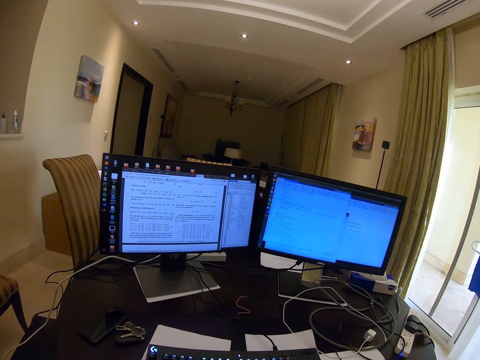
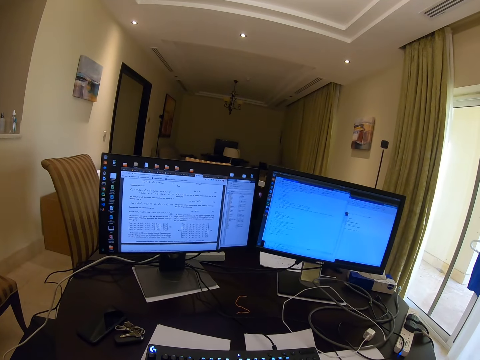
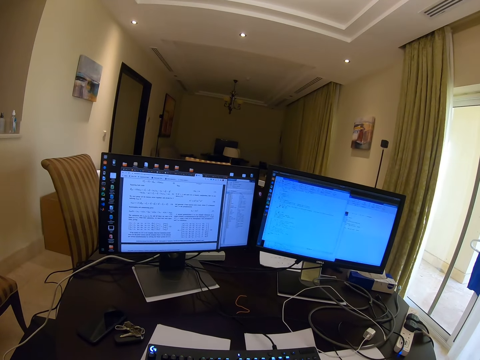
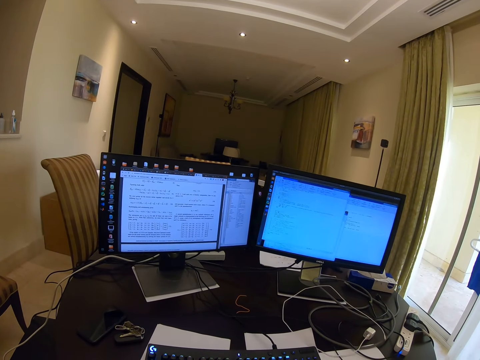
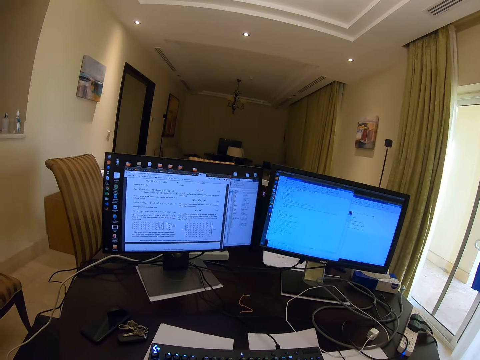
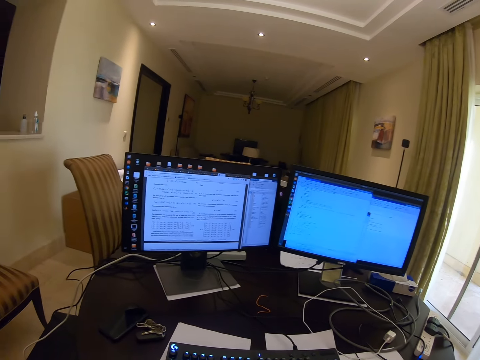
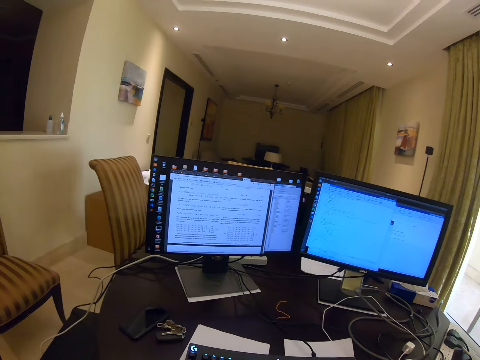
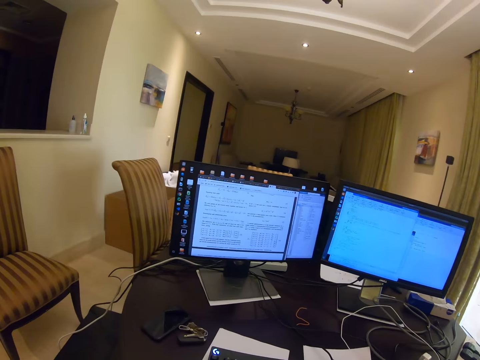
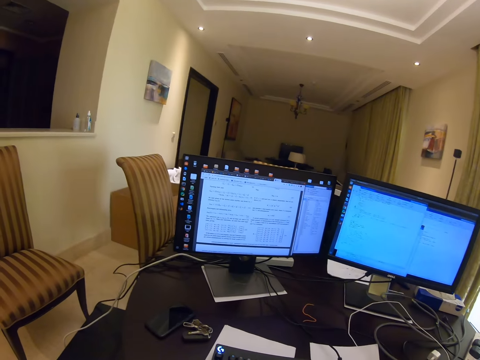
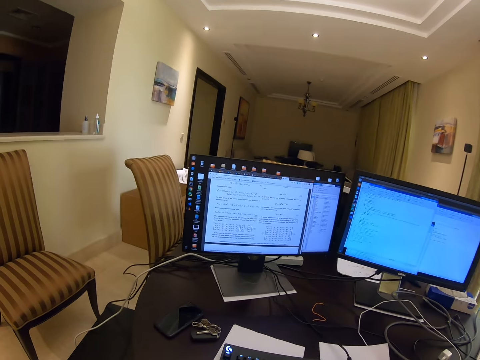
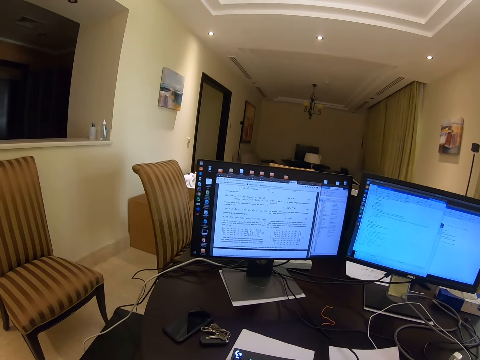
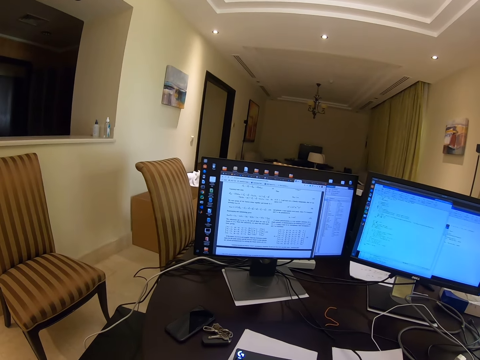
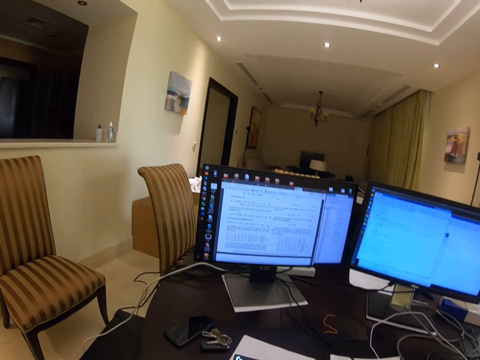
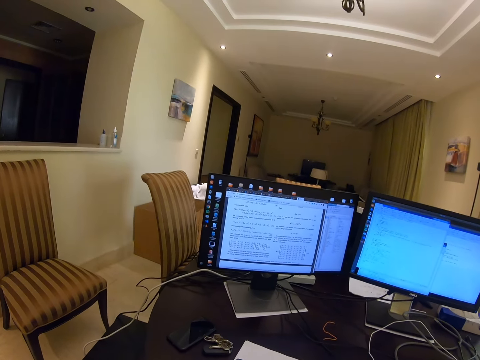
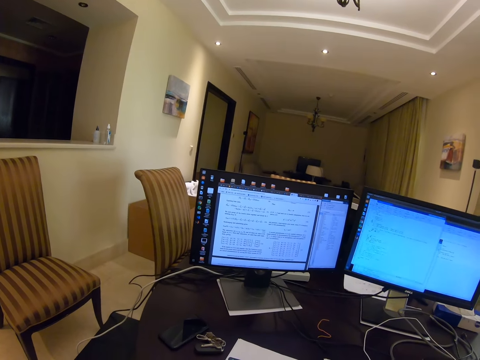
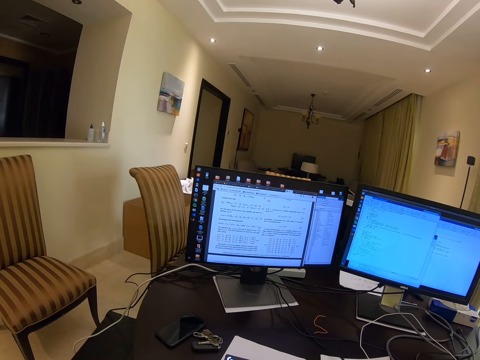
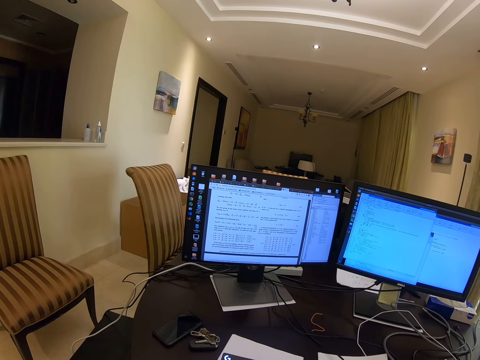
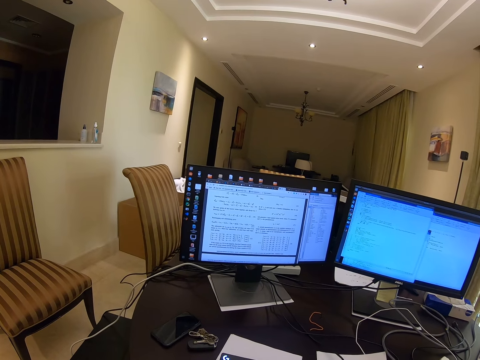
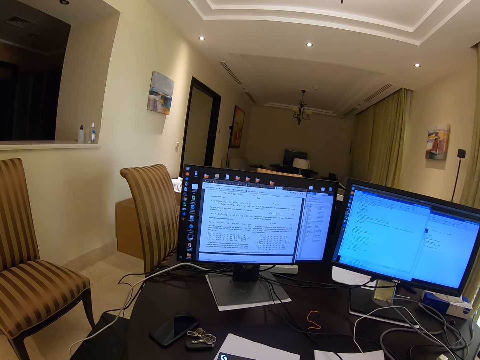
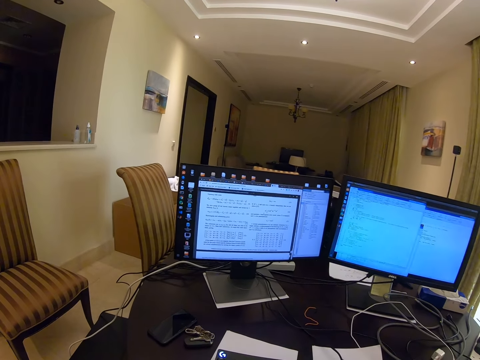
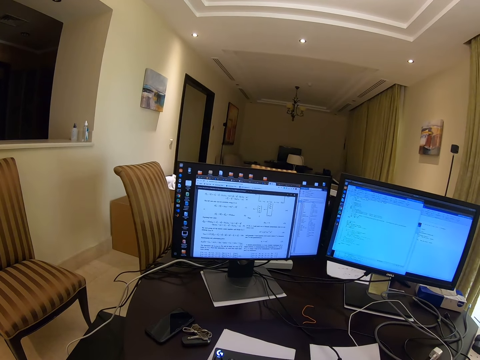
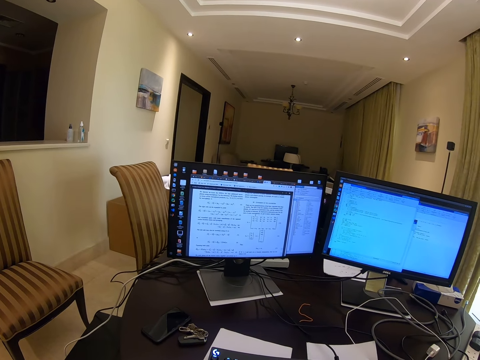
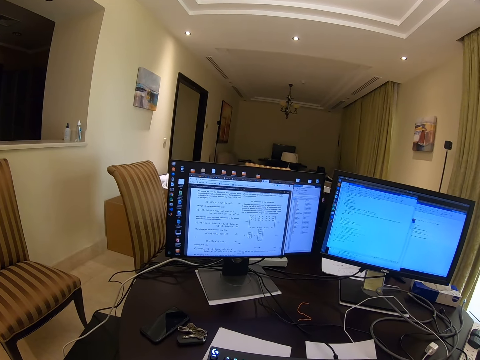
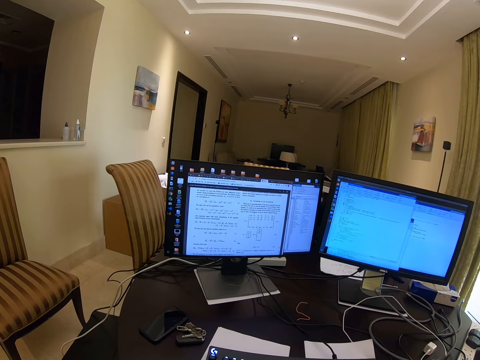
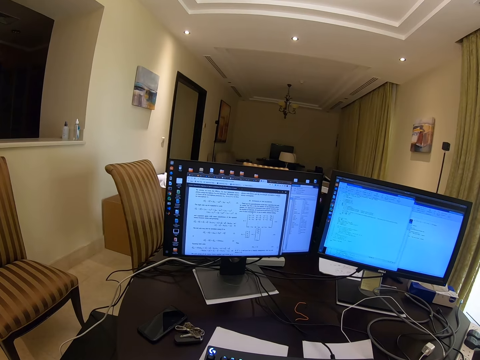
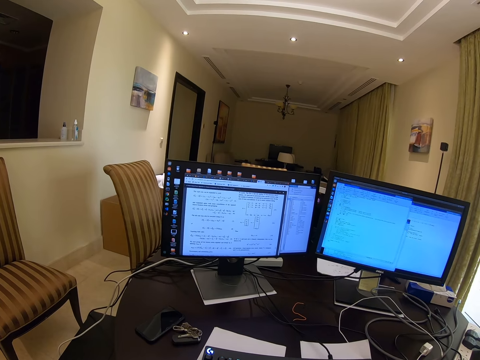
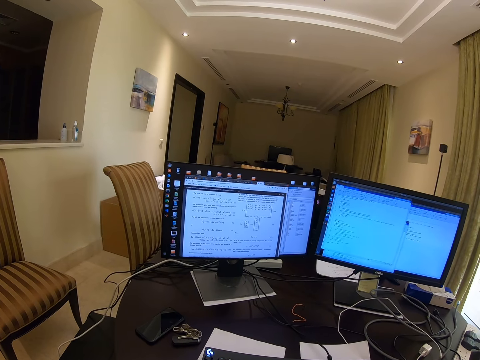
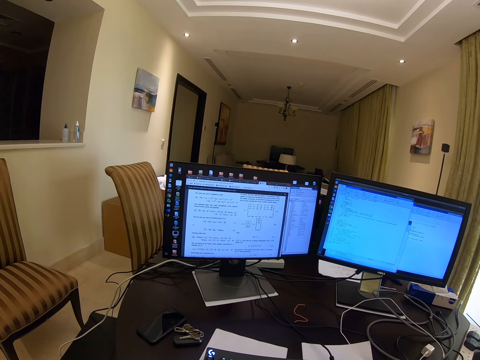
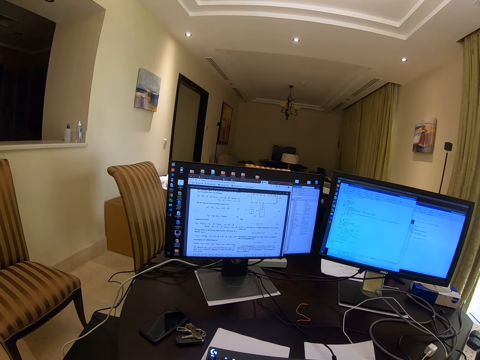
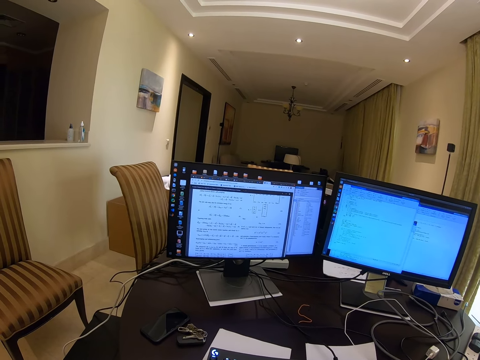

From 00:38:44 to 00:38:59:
The camera wearer scrolls with the mouse.

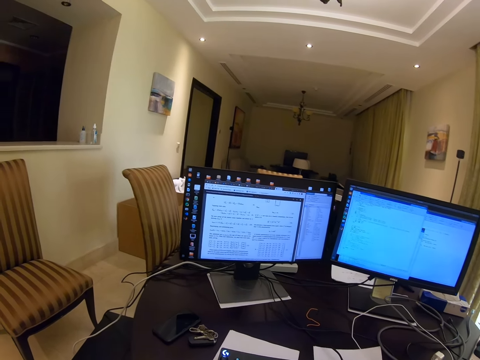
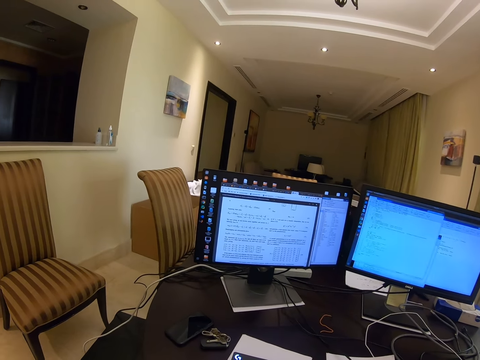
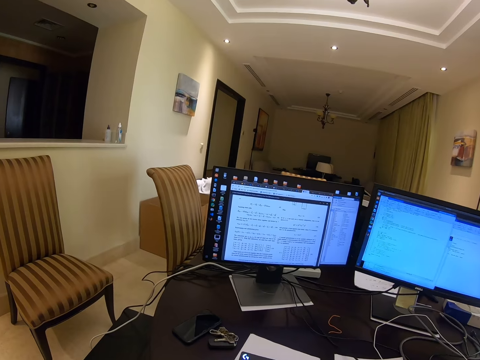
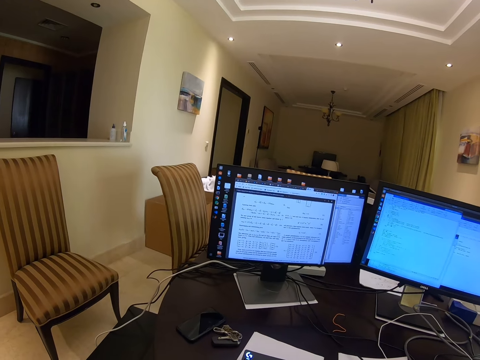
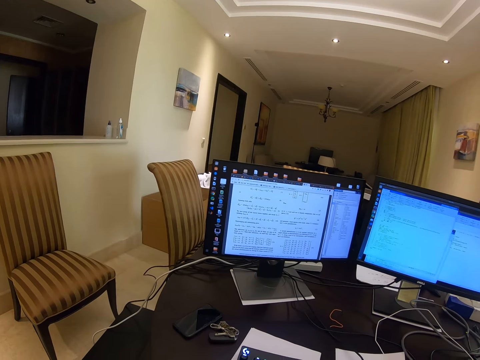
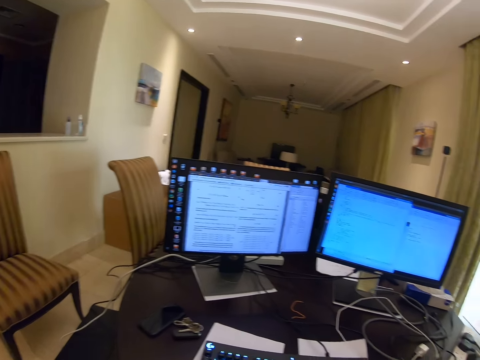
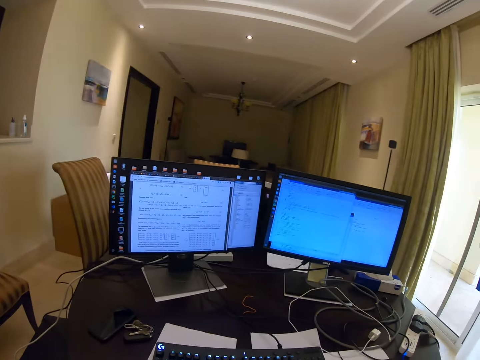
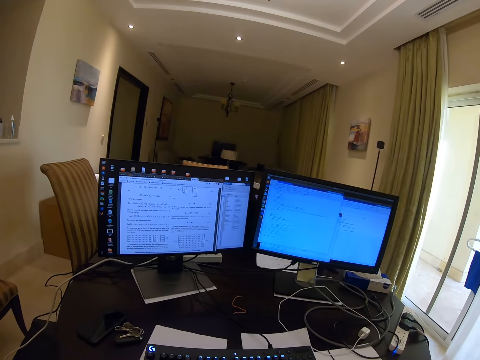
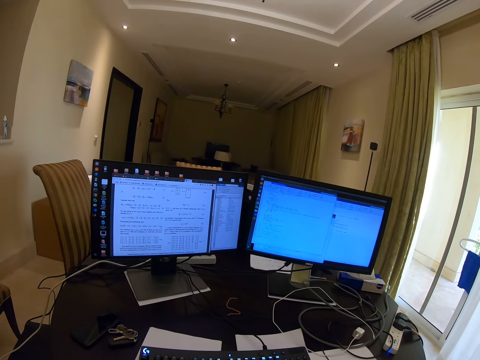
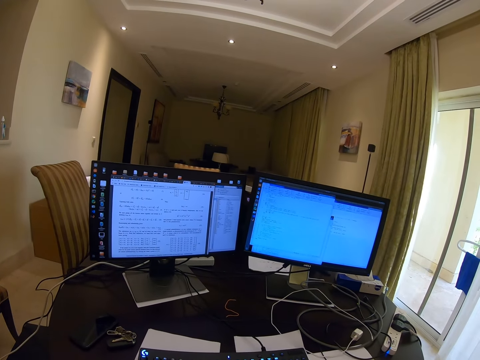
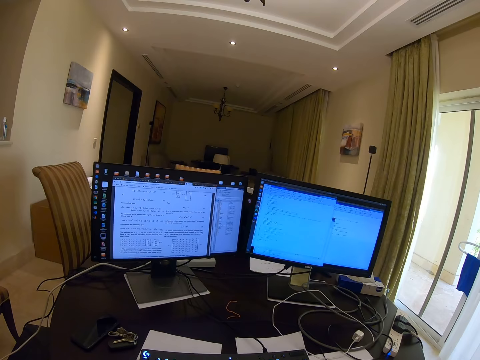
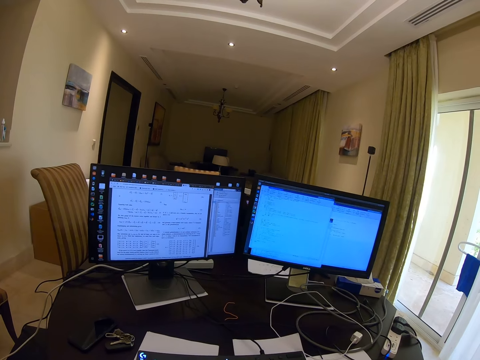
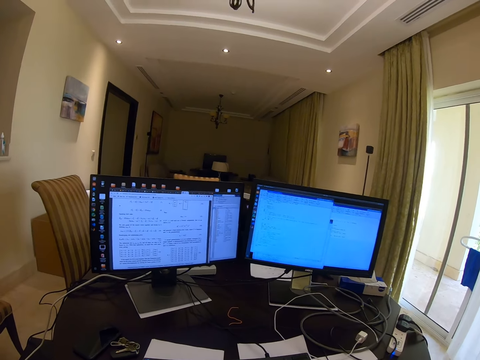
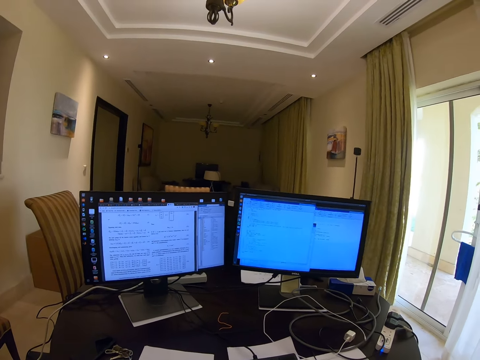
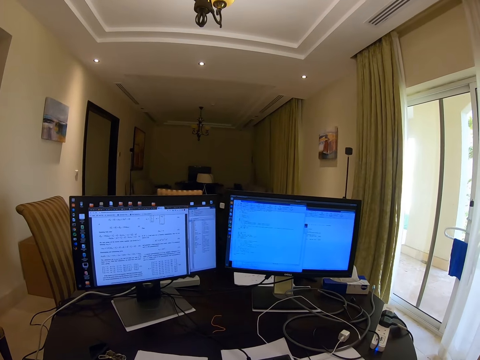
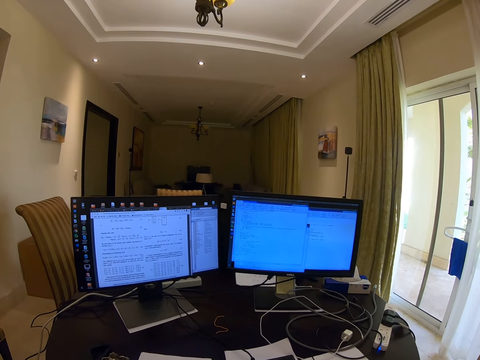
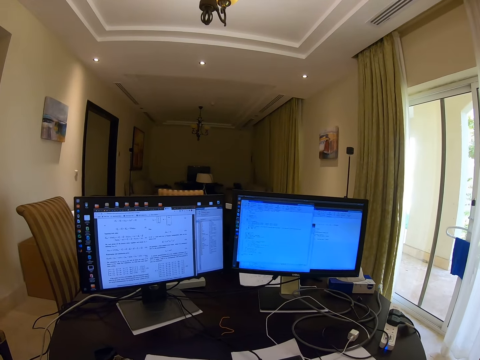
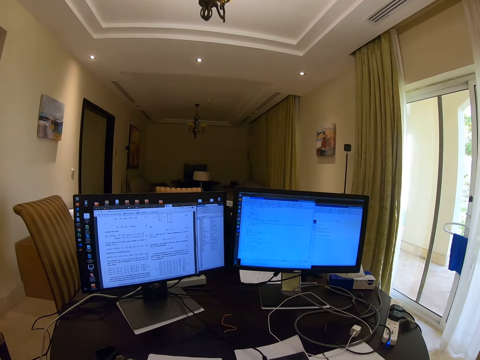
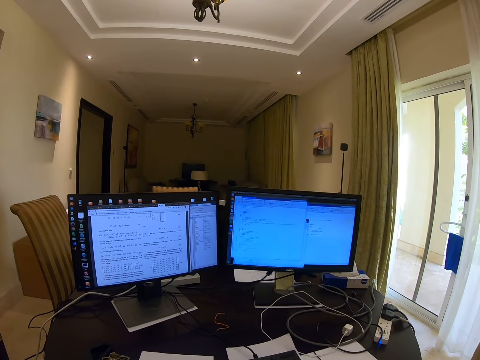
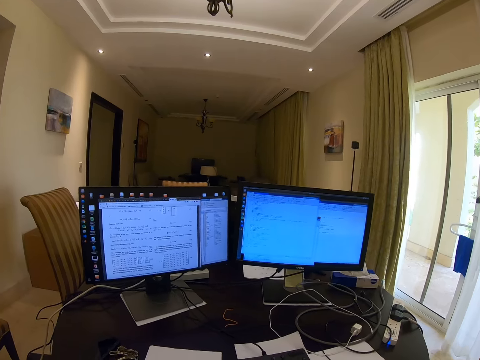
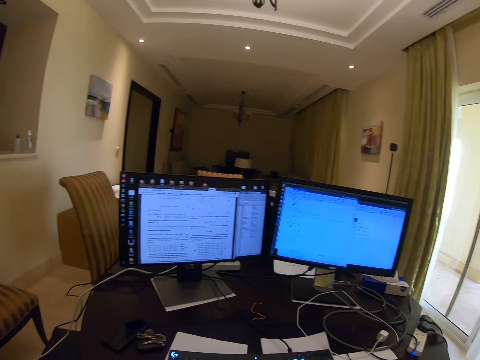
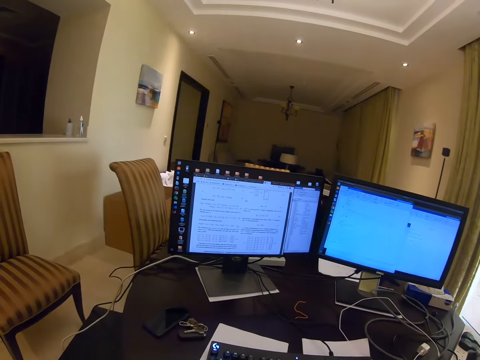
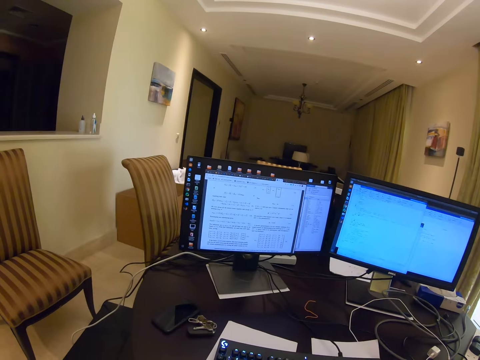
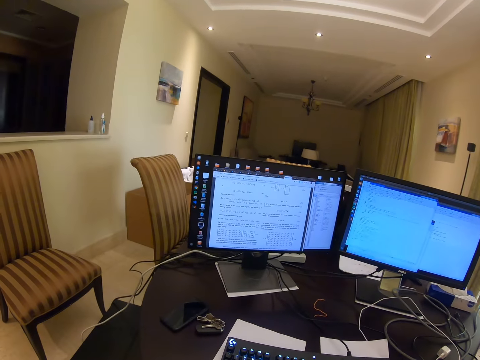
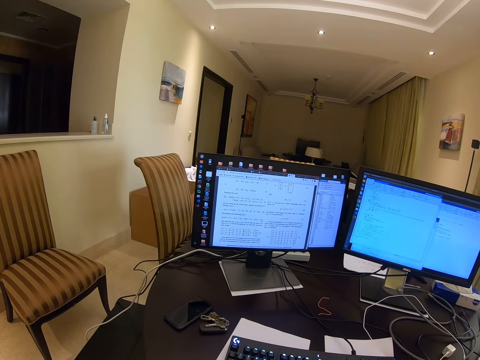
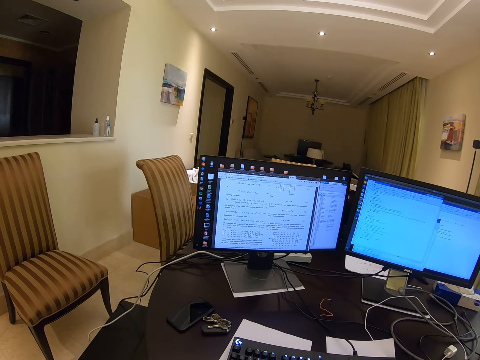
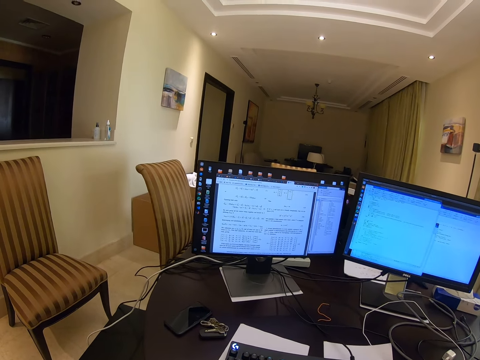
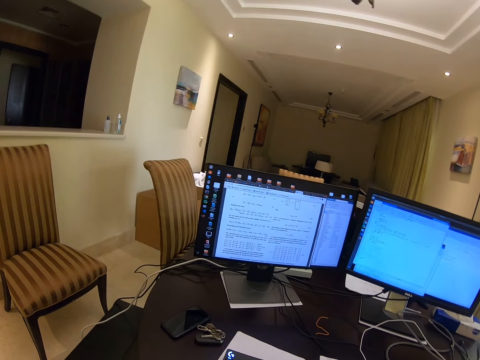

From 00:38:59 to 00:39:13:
The camera wearer looks around.
